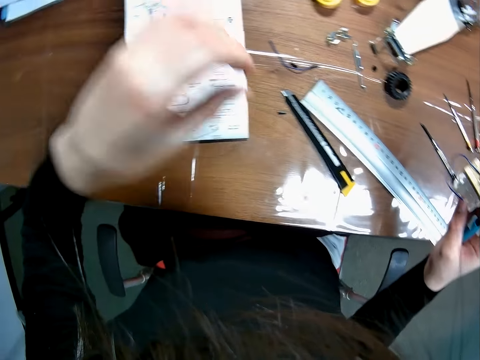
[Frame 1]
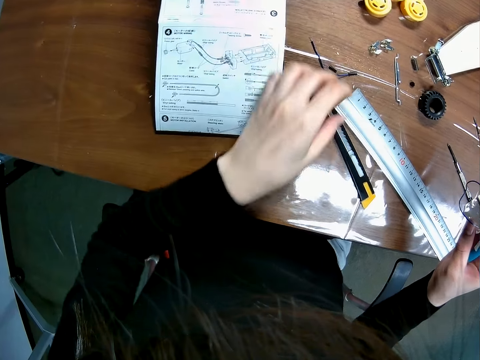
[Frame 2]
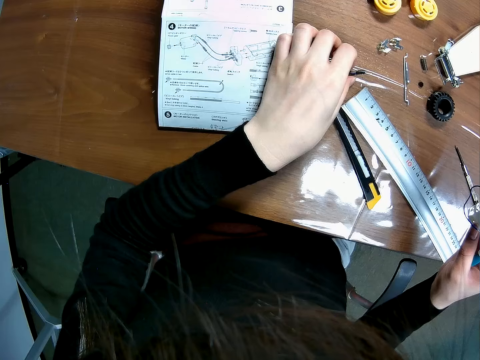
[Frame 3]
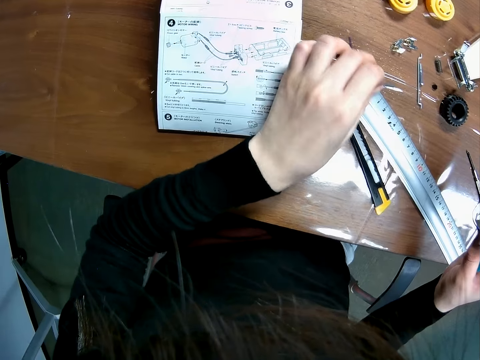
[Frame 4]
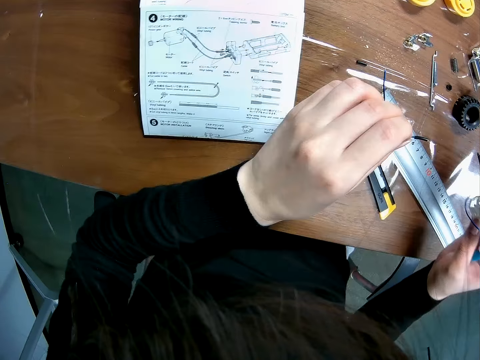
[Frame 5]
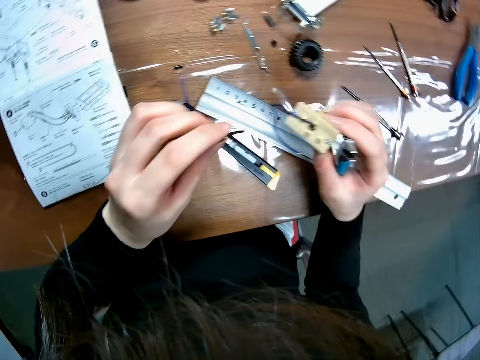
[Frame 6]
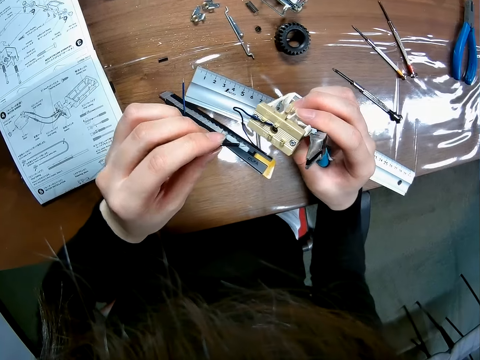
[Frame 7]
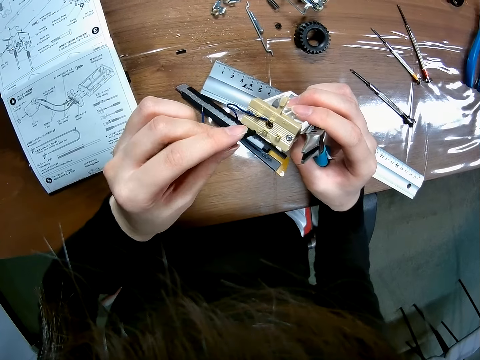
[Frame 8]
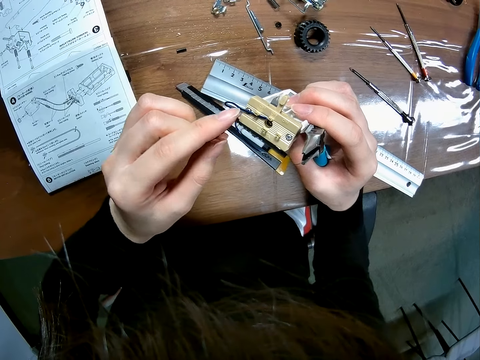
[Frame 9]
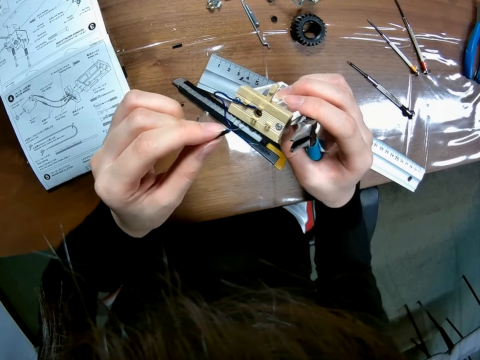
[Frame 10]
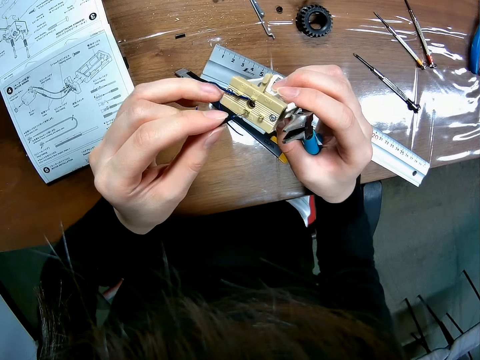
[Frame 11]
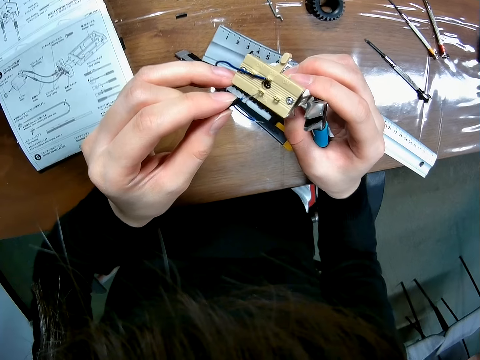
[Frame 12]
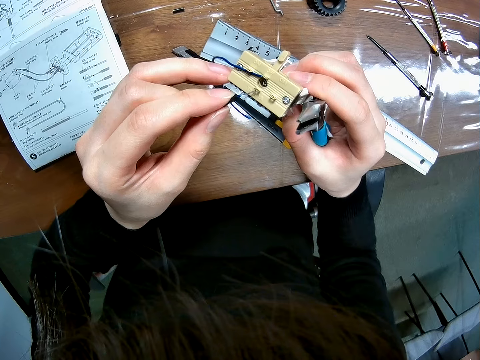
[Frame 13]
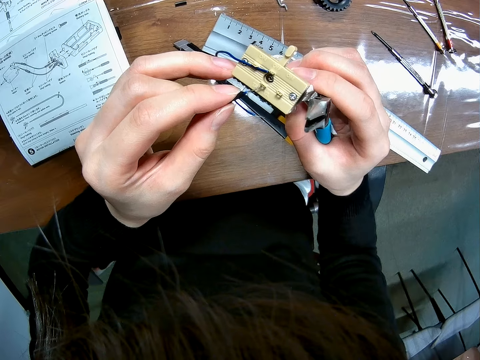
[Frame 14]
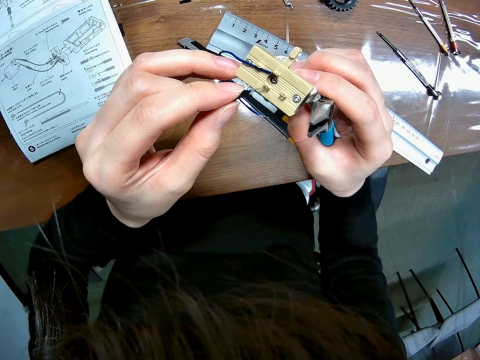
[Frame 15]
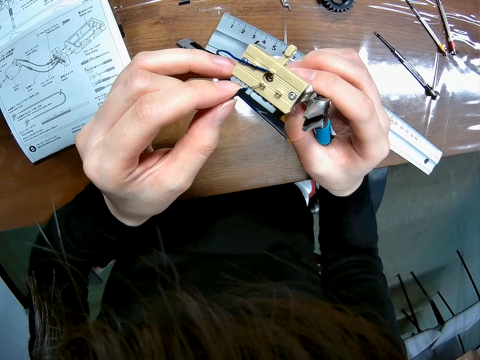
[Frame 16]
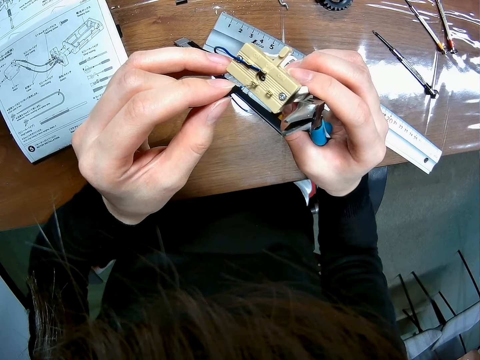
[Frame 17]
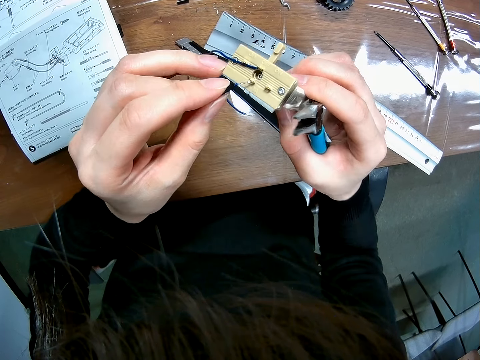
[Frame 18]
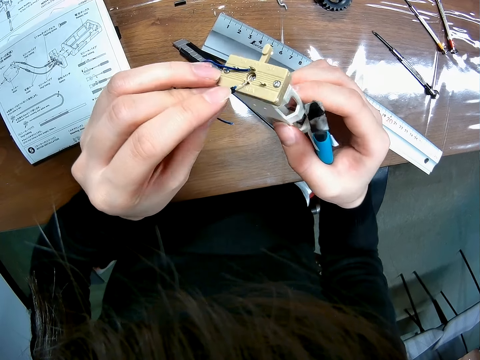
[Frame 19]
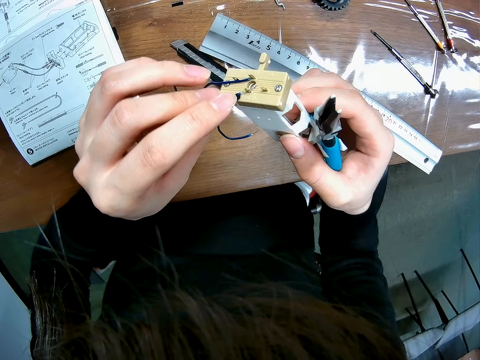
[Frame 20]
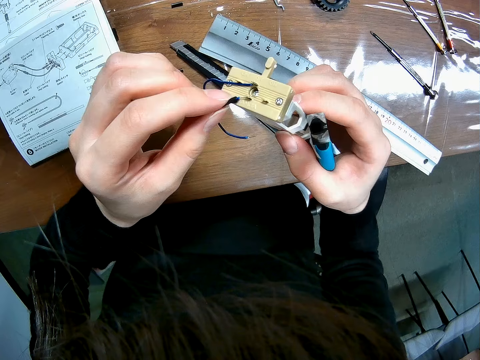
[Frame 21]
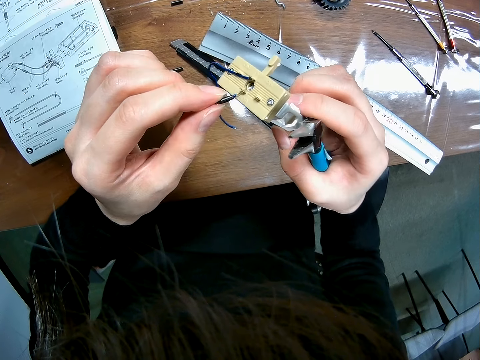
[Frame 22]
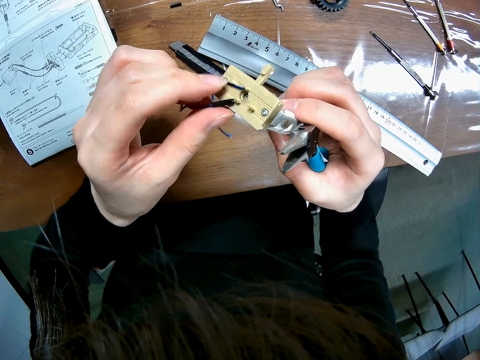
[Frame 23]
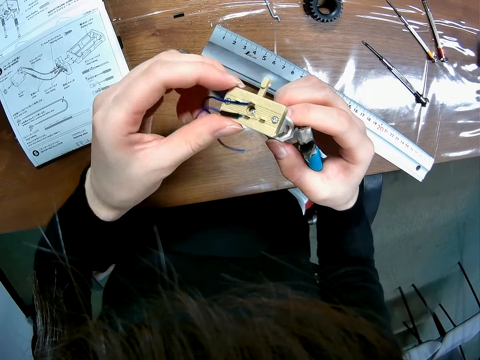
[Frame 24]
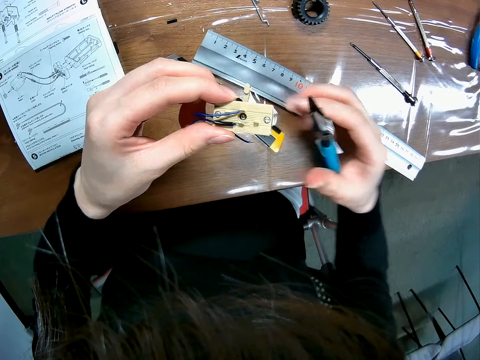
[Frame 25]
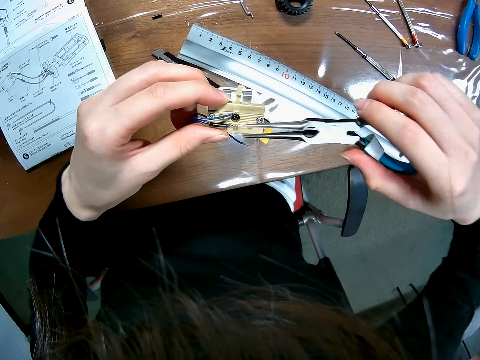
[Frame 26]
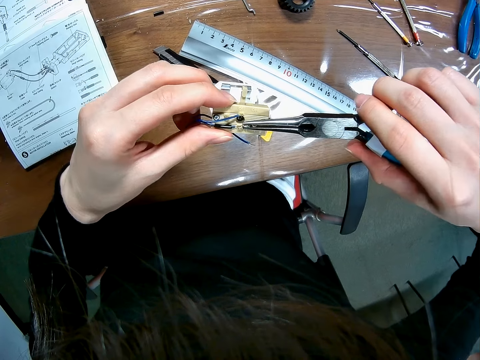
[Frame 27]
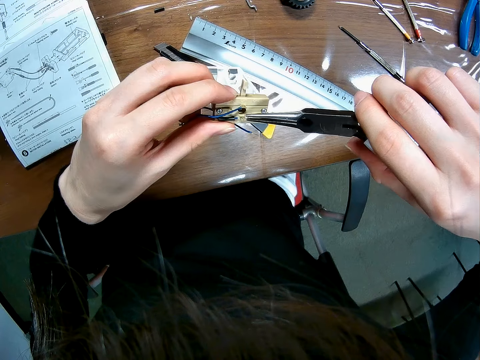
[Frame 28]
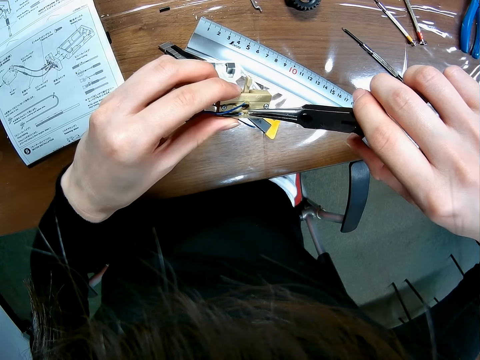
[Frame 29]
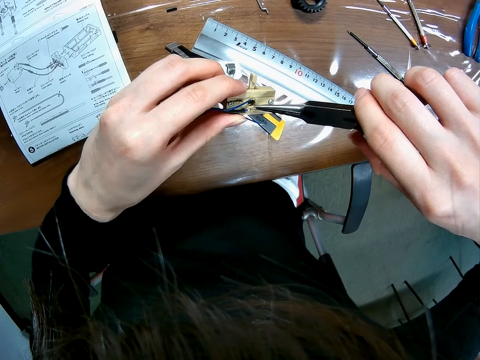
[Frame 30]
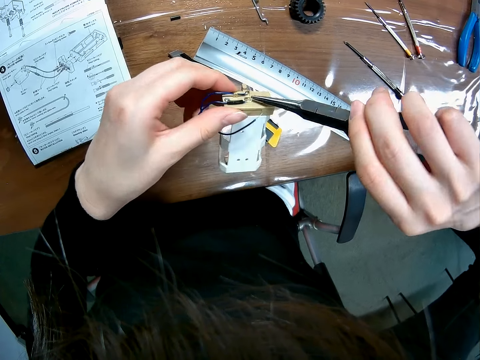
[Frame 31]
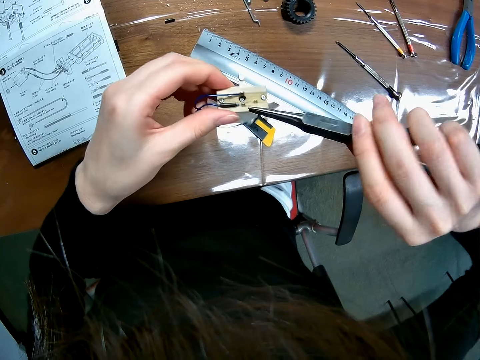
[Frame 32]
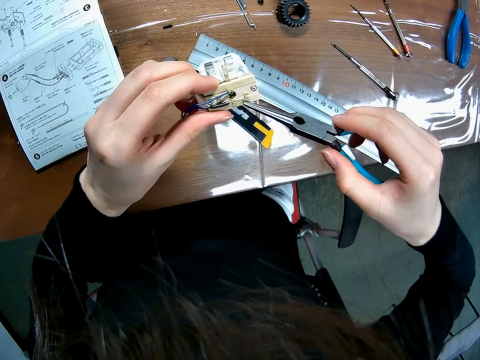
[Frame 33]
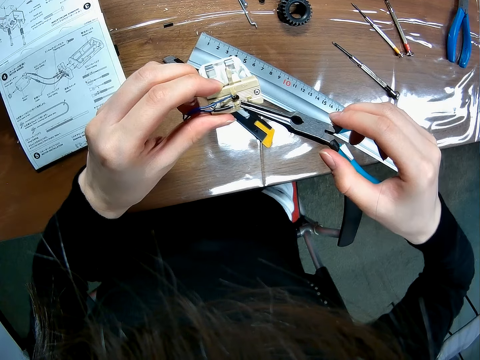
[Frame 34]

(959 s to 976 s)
The camera wearer looks around. They pick up another wire from the table. They take the nut placed on the table. They attach the wire to the plastic cover. They tighten the wire to the plastic cover with the pliers. They cut the nut with the pliers.

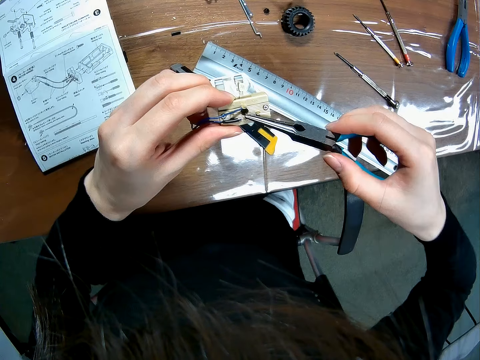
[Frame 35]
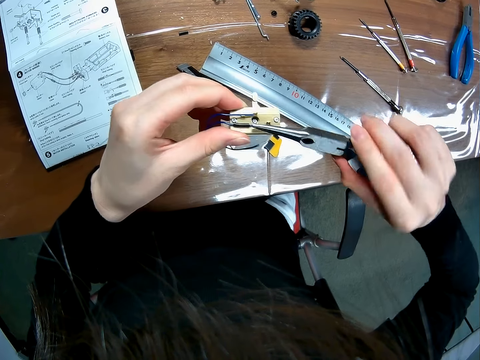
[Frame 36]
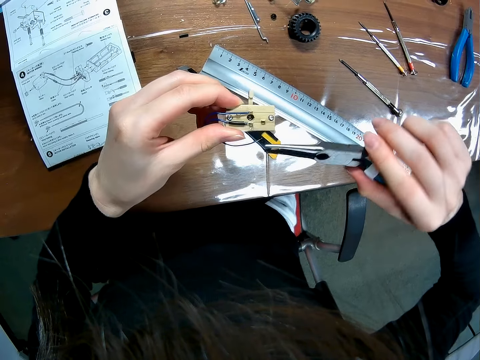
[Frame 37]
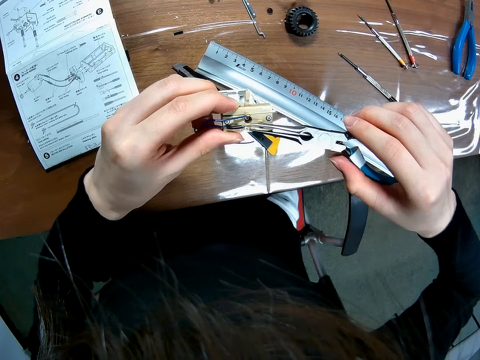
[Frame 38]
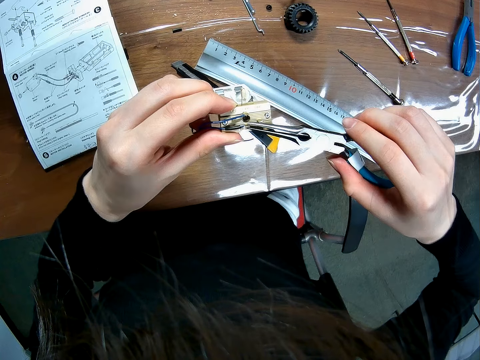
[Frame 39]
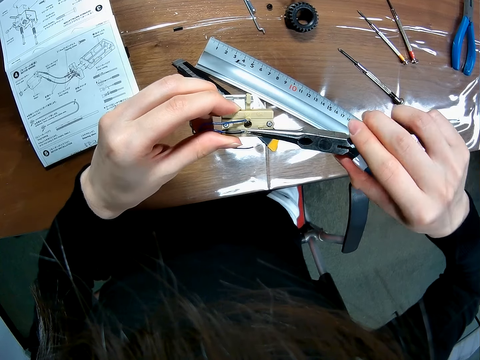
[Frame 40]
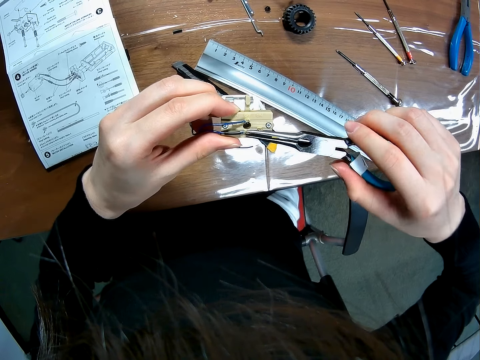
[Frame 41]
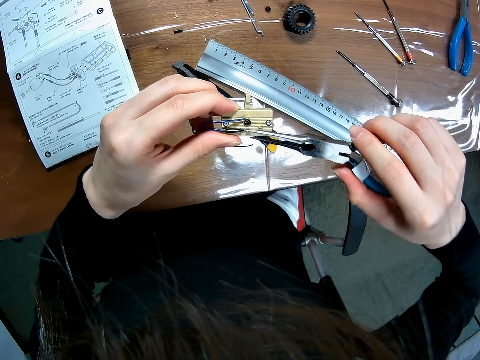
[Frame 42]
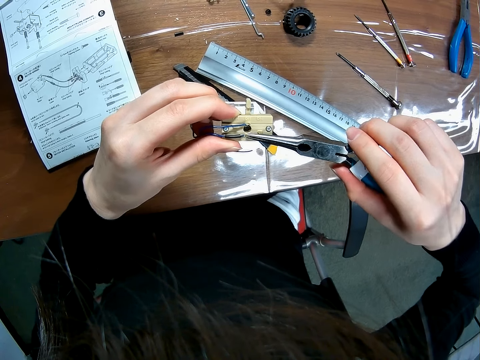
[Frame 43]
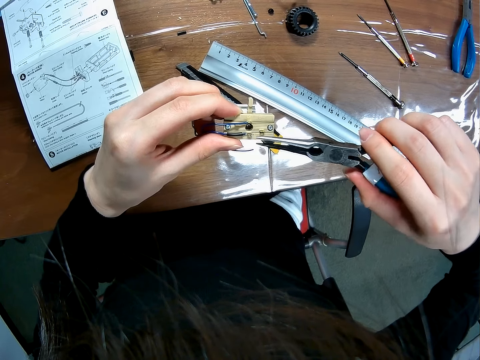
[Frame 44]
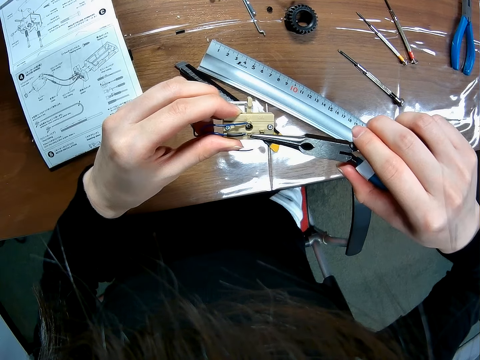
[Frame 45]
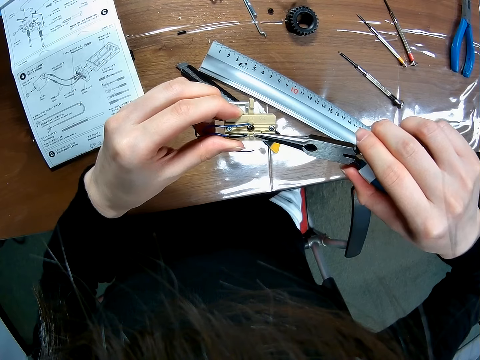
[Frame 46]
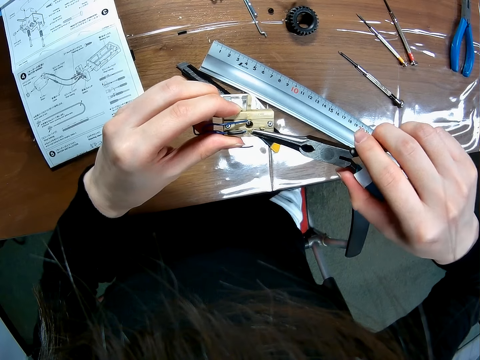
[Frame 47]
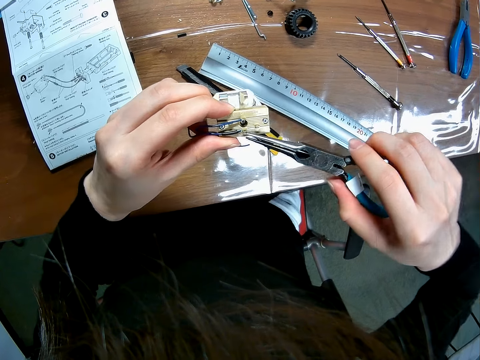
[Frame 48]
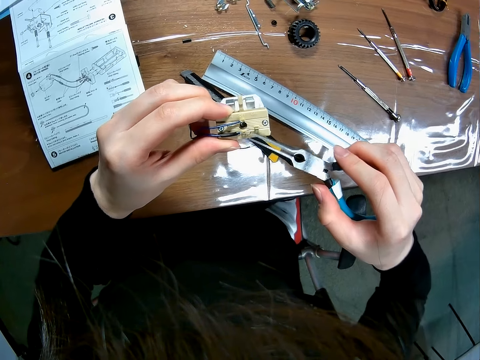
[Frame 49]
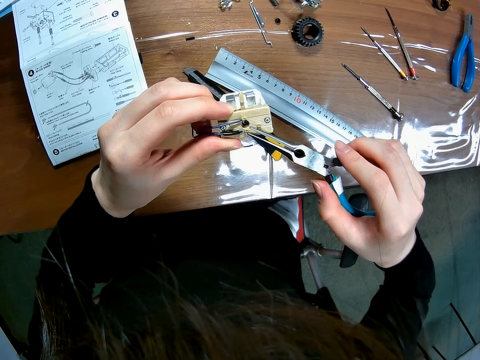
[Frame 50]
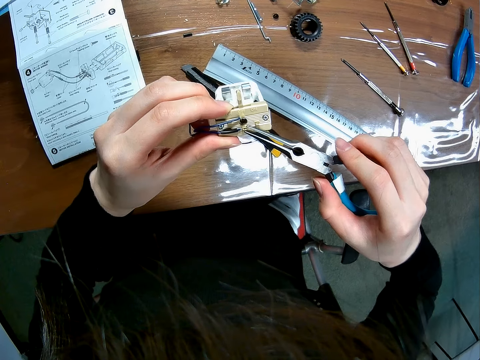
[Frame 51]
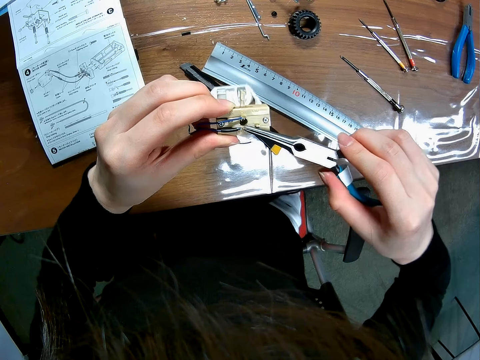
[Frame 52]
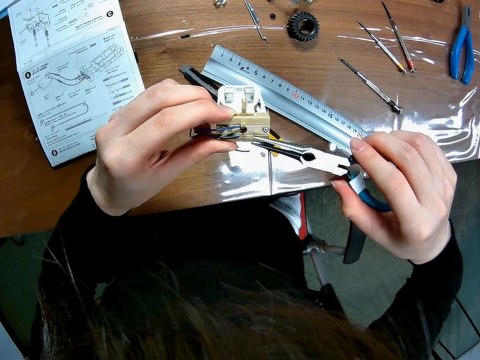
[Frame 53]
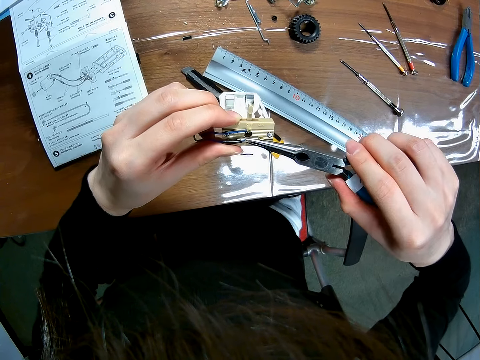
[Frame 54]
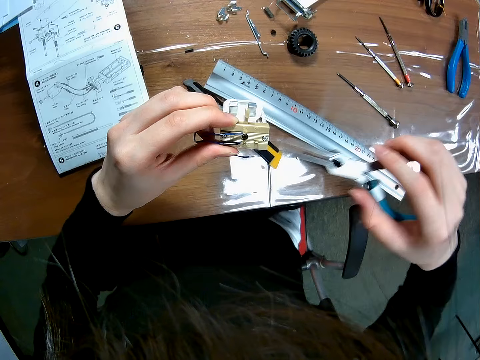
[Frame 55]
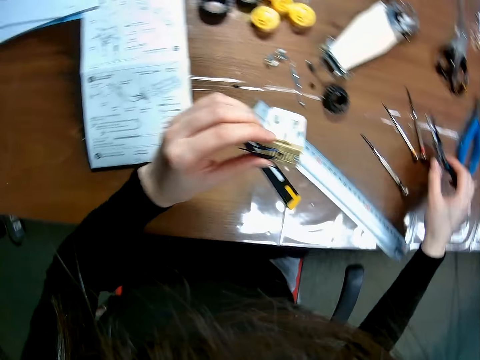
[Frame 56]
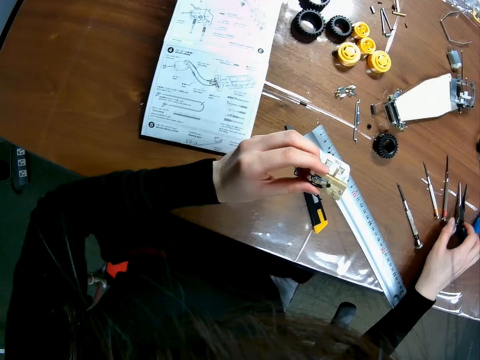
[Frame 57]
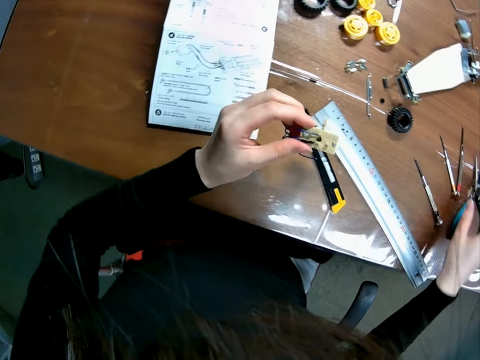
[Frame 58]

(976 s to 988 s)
The camera wearer places the pliers on the table.
